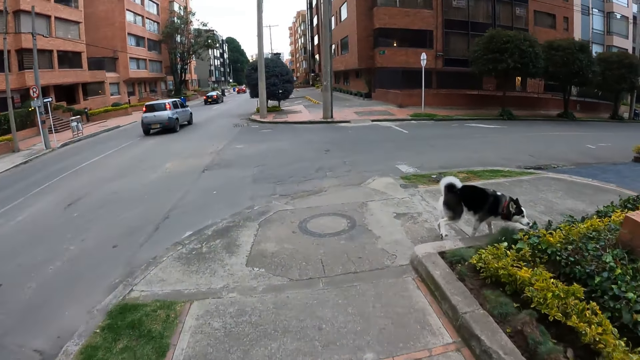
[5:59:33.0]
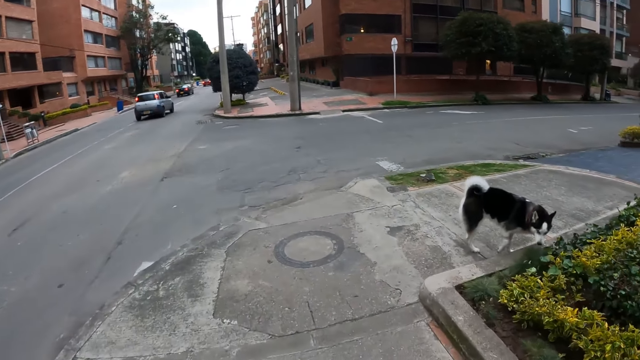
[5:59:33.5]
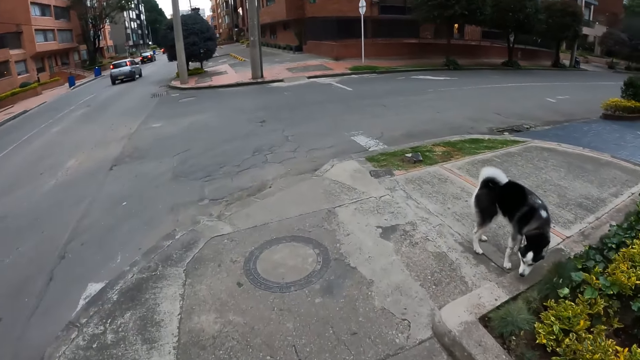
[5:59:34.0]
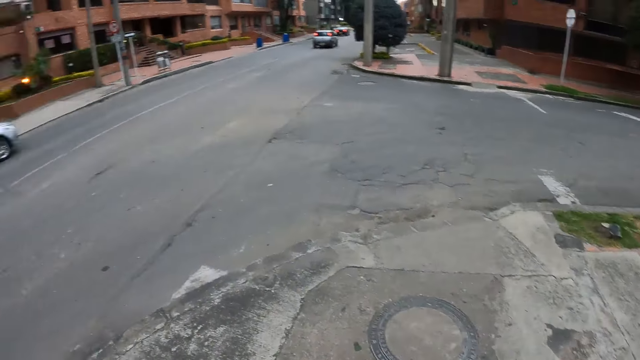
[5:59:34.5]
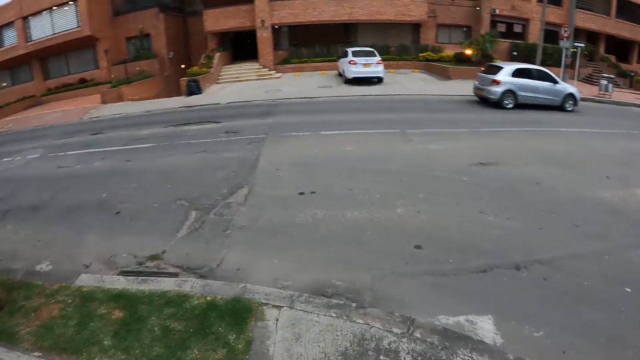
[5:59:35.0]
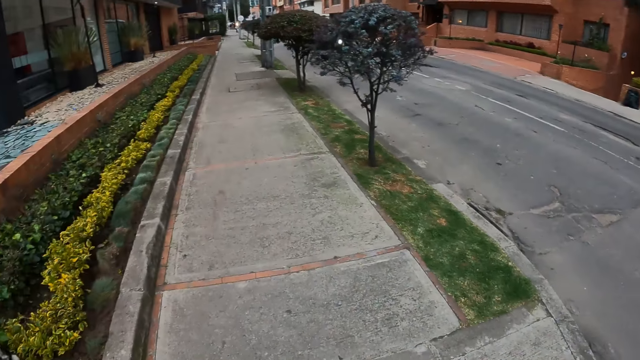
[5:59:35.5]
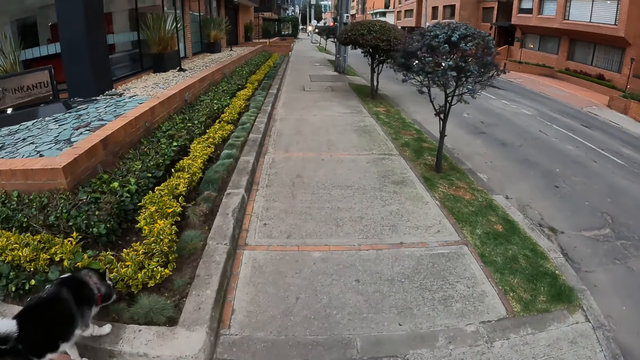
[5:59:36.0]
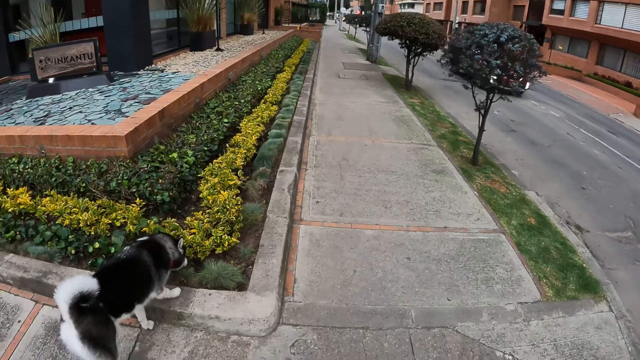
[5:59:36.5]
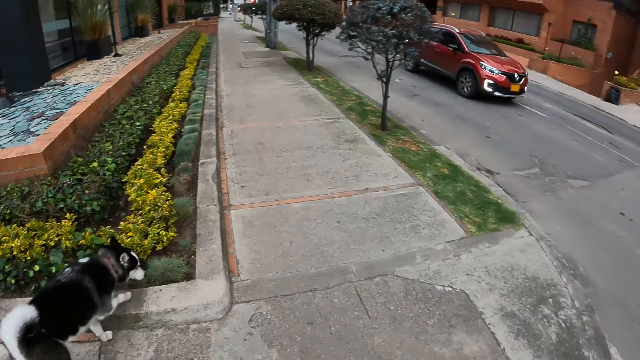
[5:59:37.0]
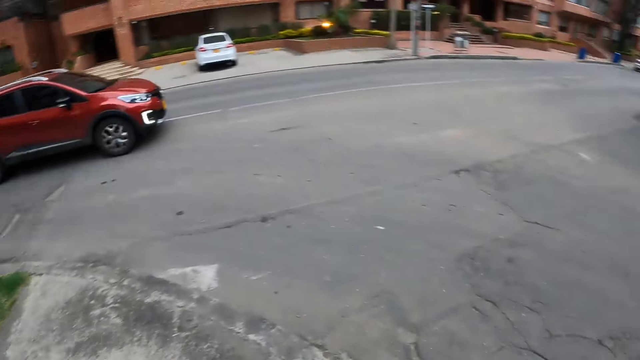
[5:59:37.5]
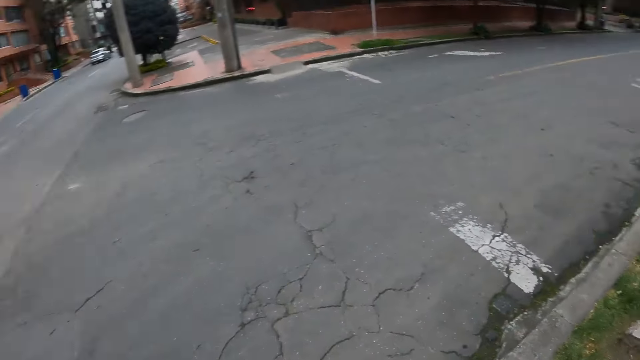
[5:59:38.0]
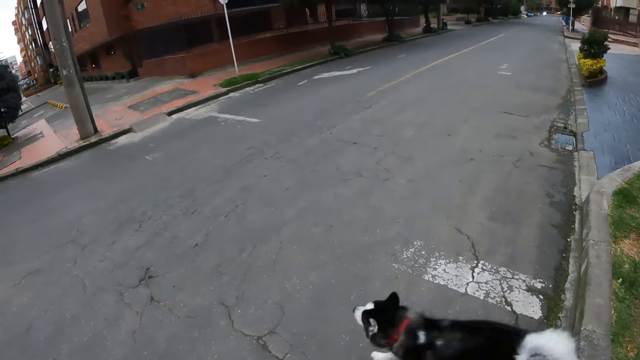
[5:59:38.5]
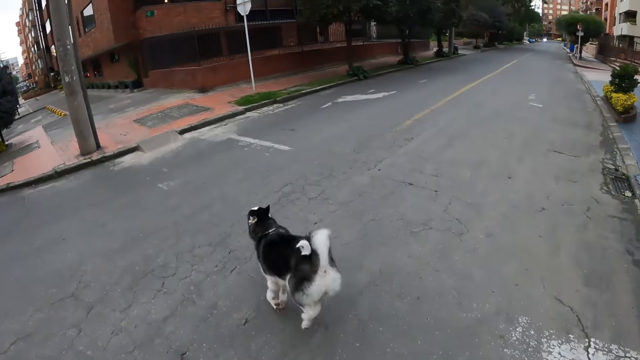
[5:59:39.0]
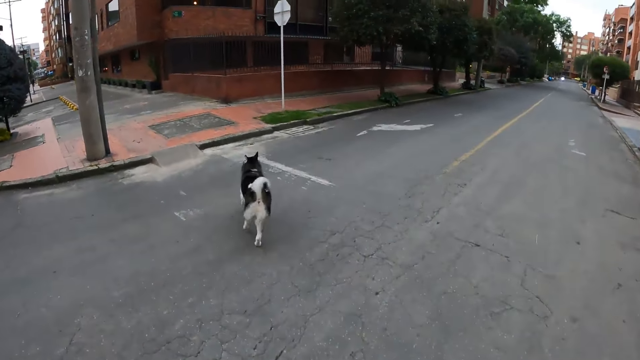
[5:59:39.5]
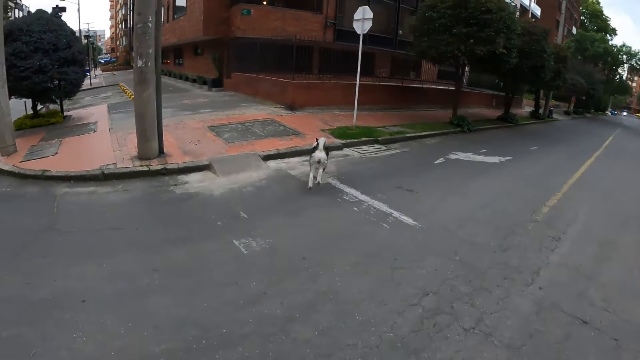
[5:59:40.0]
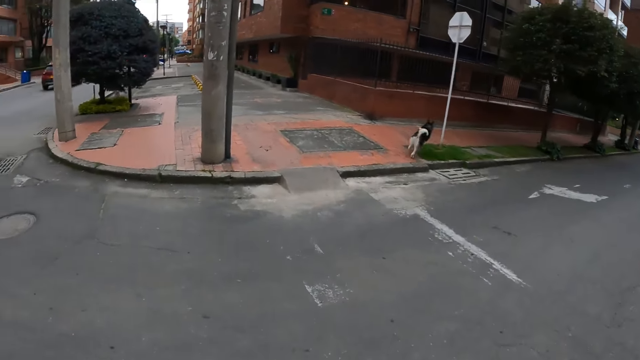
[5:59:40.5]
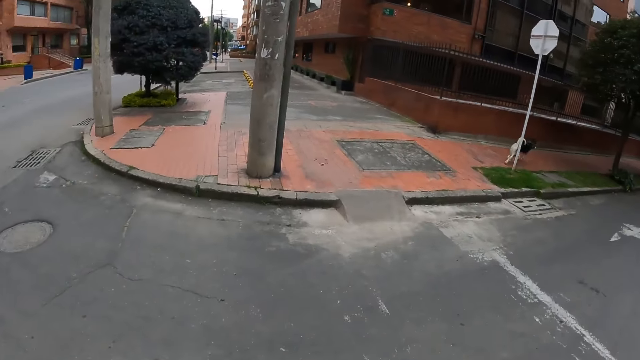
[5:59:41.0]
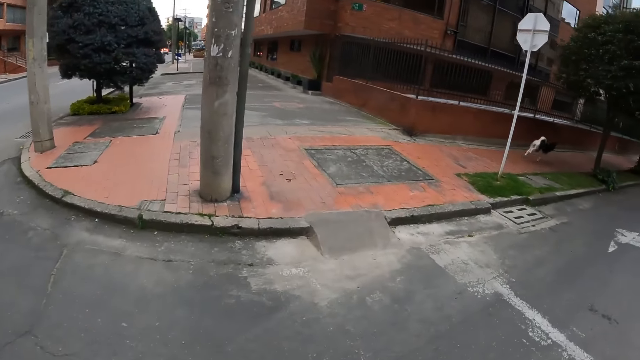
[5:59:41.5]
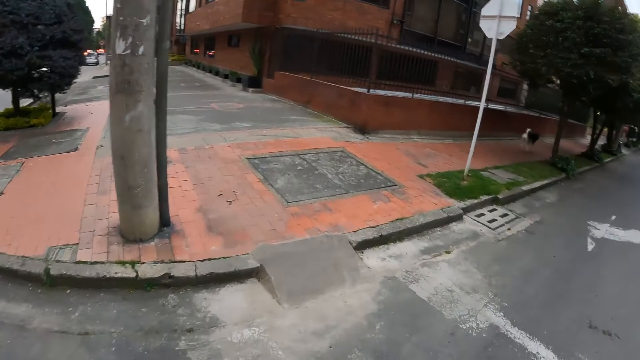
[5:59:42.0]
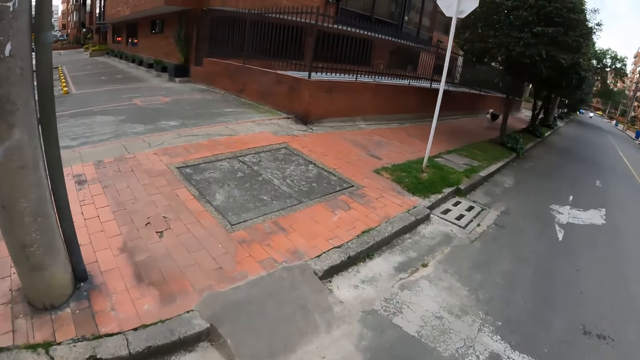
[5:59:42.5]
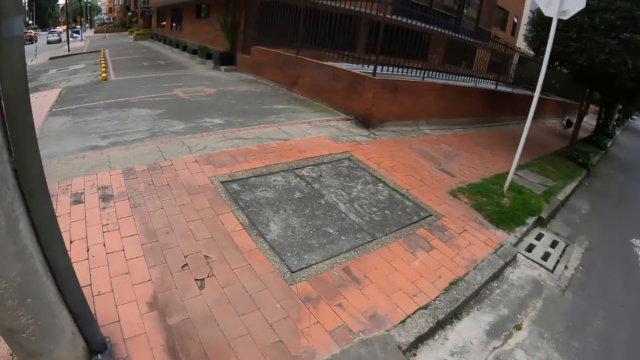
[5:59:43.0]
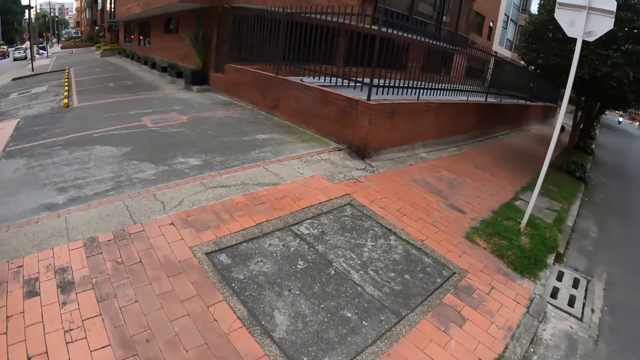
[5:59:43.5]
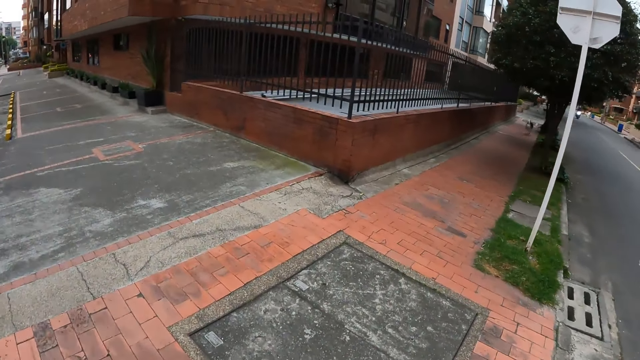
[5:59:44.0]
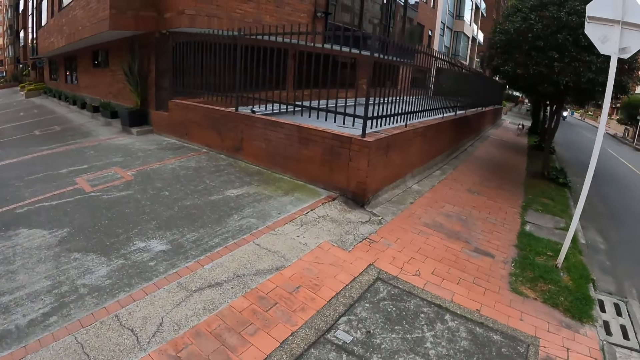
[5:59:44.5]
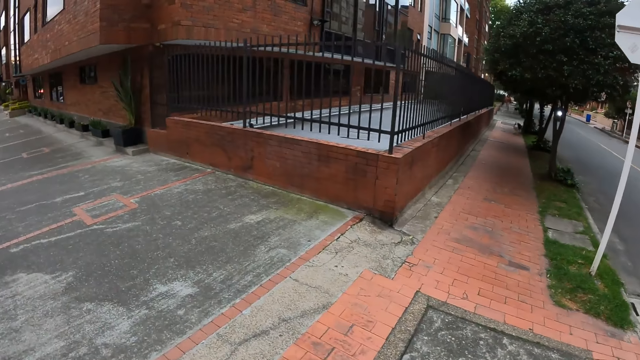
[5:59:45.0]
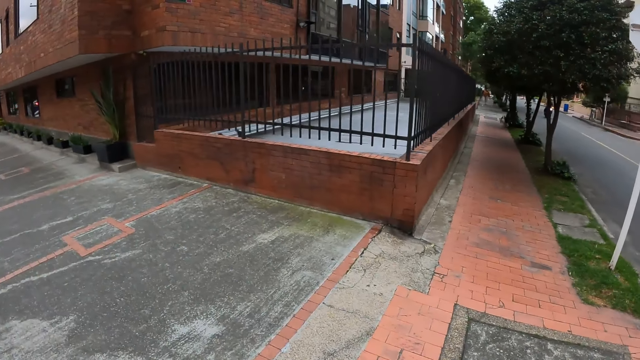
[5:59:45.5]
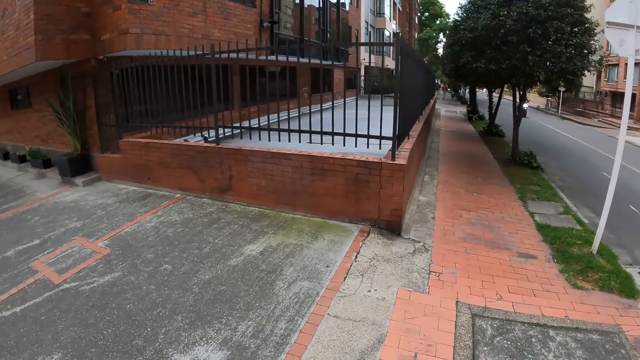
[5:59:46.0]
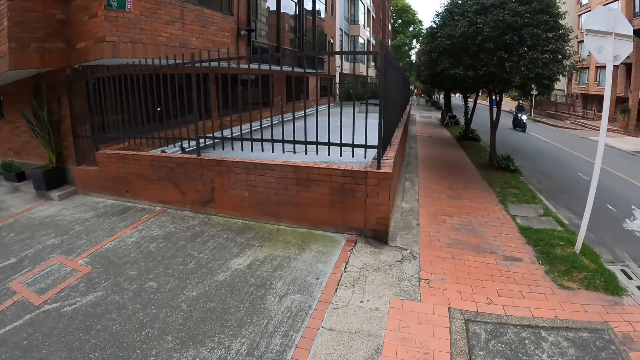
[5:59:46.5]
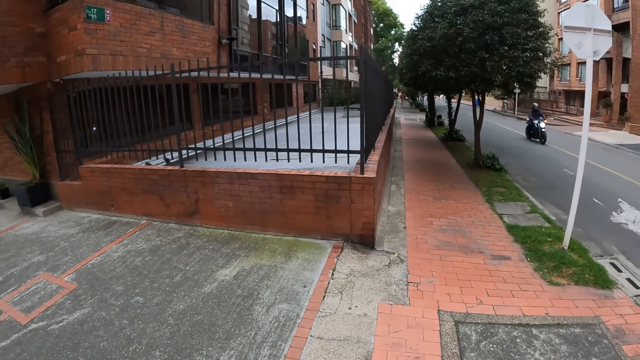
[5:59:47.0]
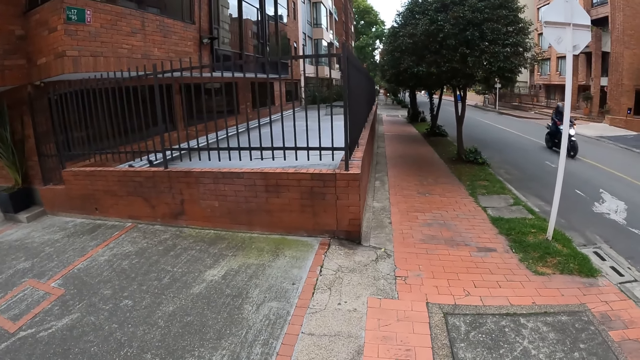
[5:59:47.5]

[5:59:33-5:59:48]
The camera wearer looks back. They cross the road with a dog. They walk along the pavement.

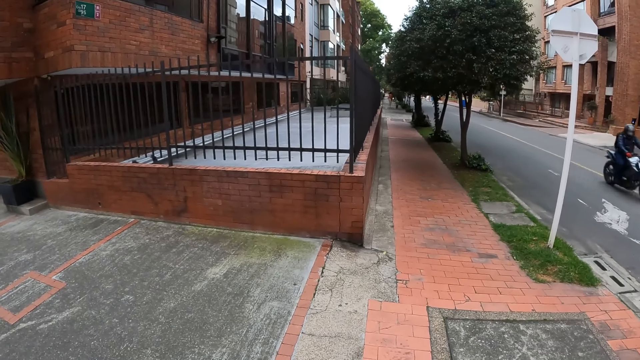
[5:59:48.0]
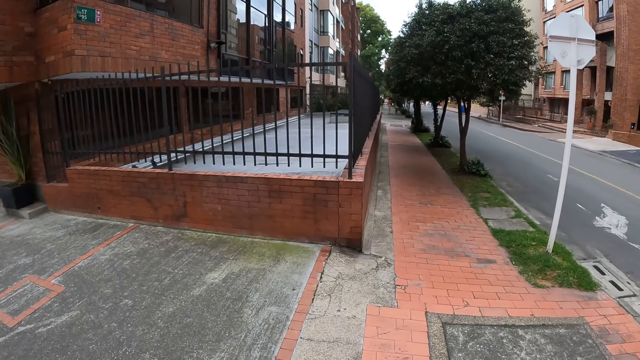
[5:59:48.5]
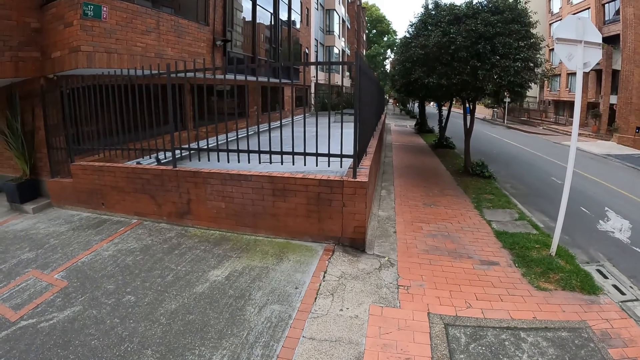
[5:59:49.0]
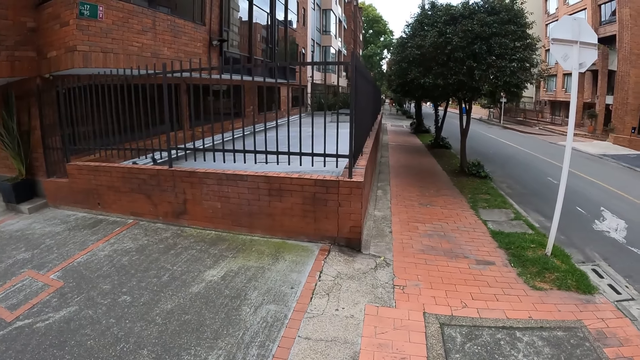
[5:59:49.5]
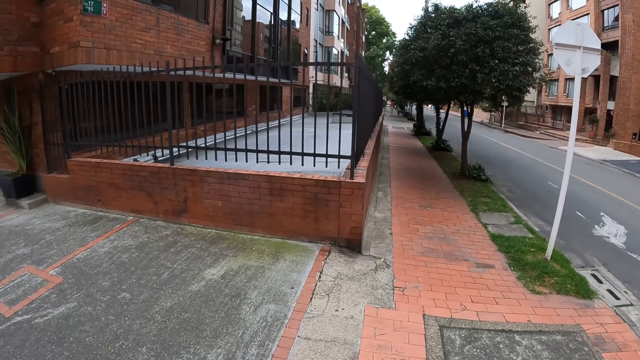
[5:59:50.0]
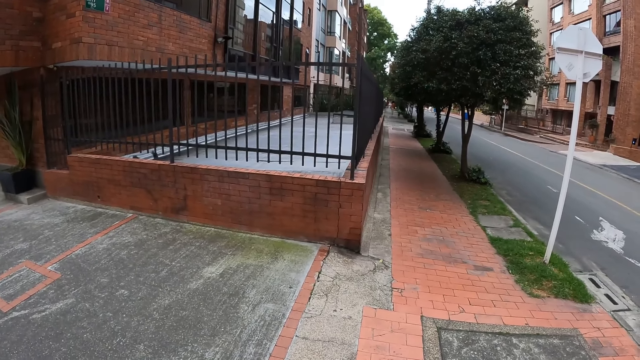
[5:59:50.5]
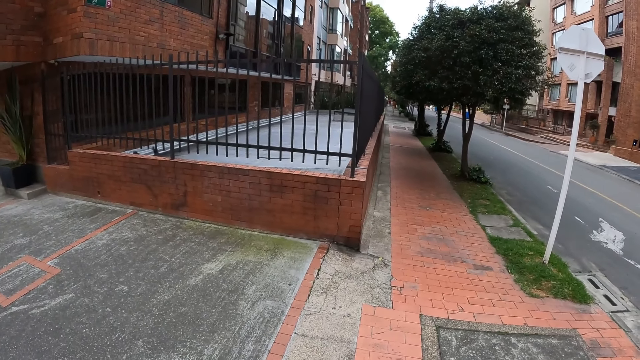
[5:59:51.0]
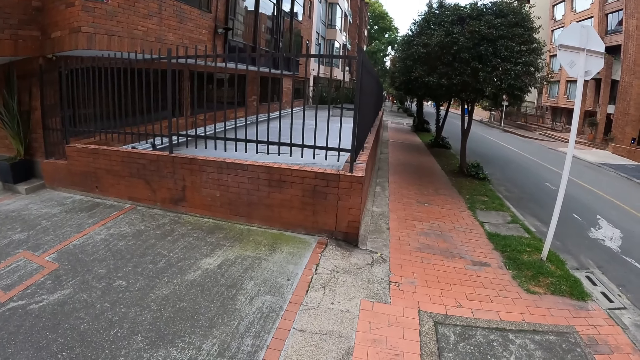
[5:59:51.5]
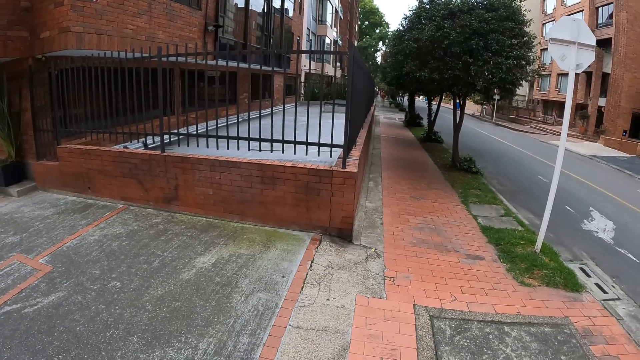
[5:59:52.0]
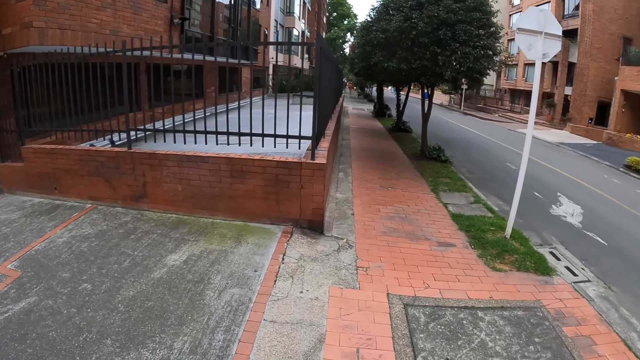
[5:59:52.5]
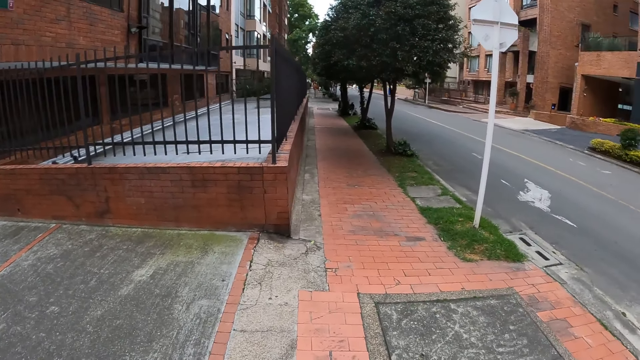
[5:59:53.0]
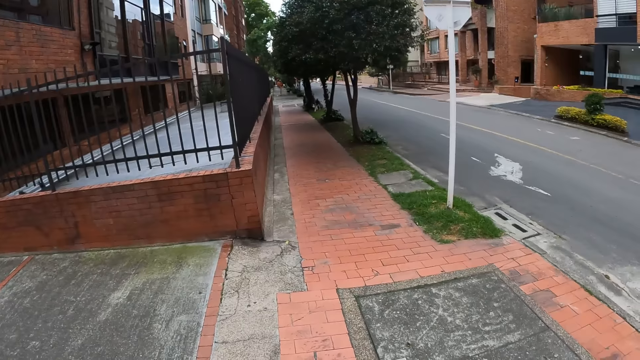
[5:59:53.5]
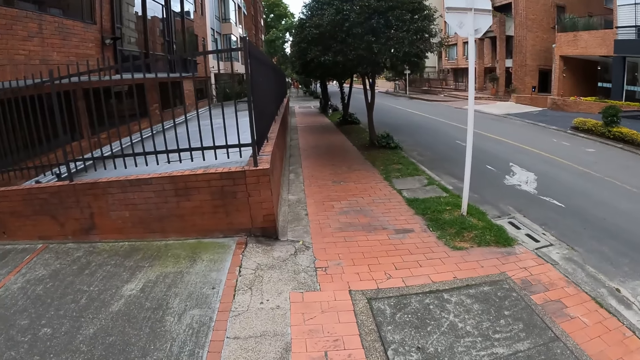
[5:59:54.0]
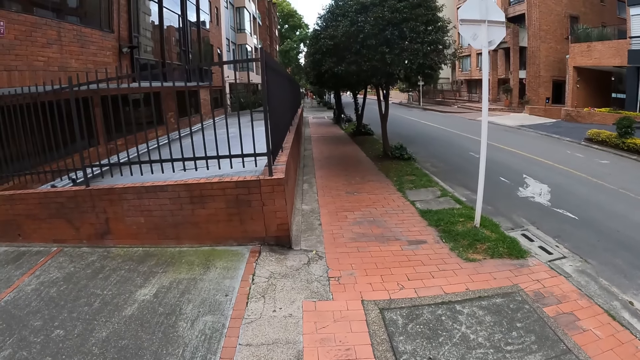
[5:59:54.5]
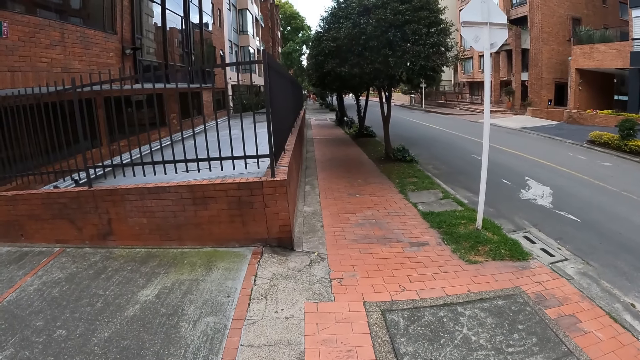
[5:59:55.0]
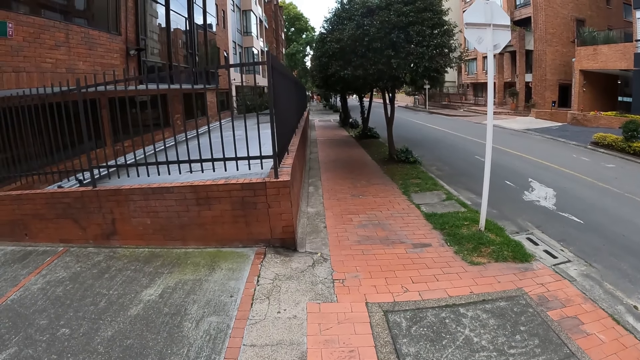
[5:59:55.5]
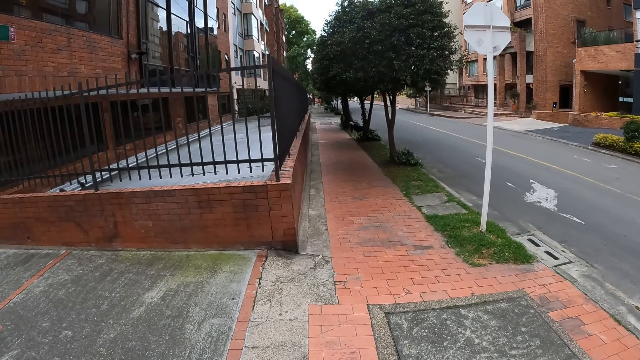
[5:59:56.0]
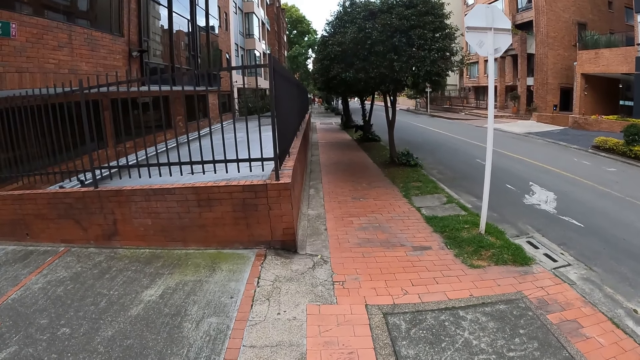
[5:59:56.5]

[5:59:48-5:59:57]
The camera wearer looks around the road.
